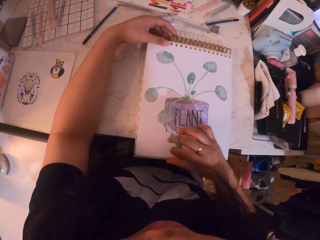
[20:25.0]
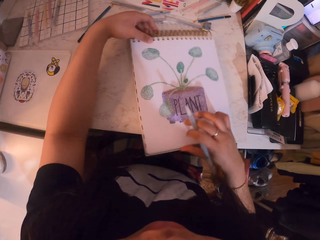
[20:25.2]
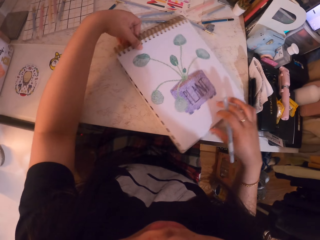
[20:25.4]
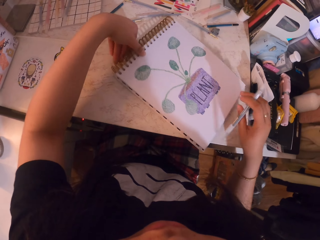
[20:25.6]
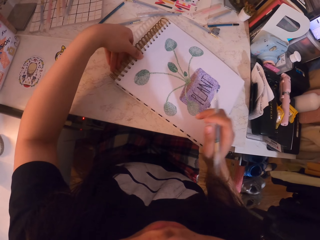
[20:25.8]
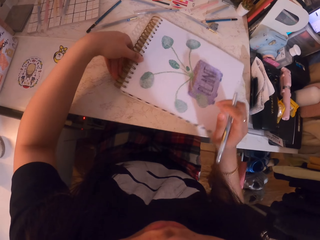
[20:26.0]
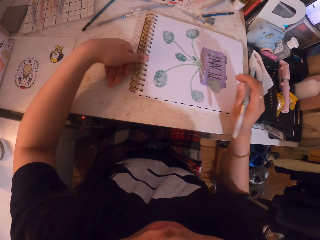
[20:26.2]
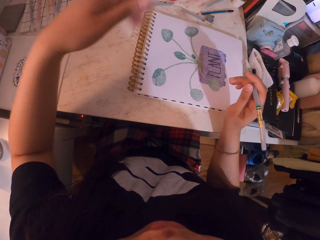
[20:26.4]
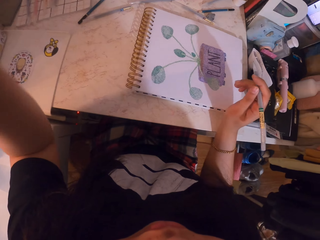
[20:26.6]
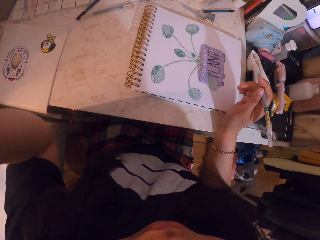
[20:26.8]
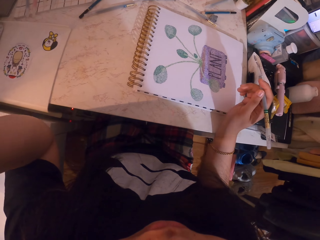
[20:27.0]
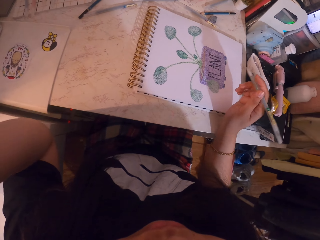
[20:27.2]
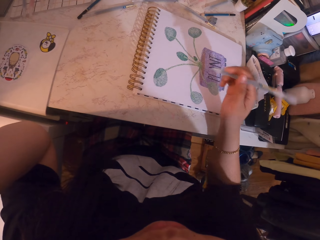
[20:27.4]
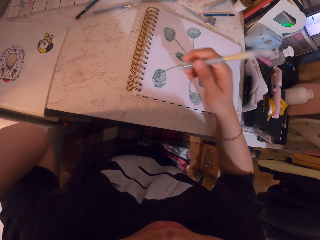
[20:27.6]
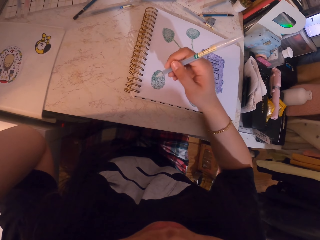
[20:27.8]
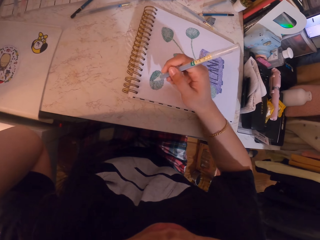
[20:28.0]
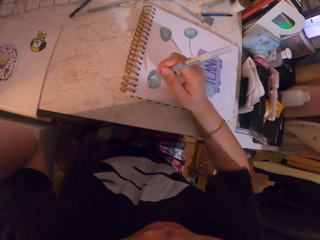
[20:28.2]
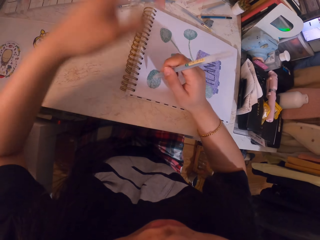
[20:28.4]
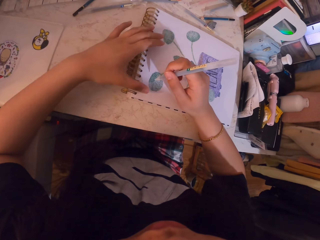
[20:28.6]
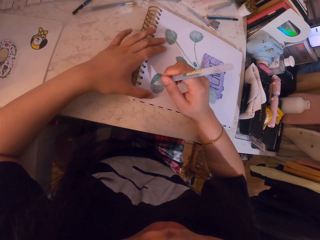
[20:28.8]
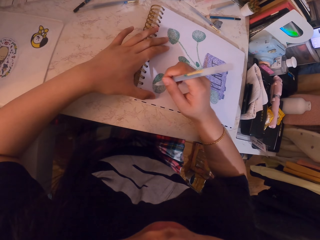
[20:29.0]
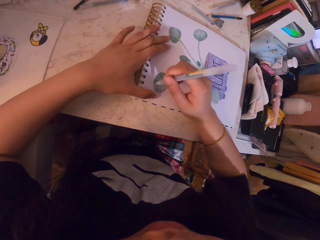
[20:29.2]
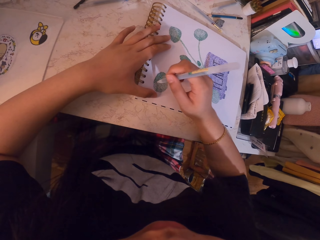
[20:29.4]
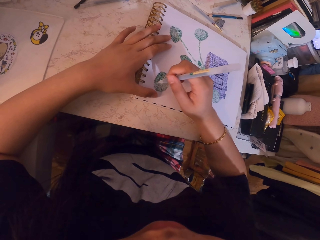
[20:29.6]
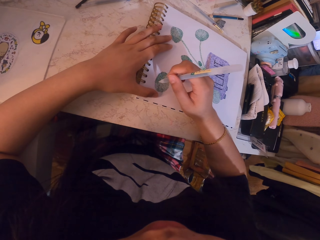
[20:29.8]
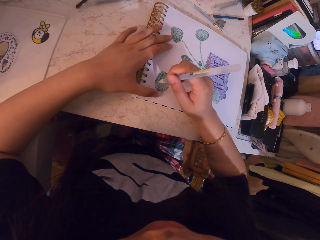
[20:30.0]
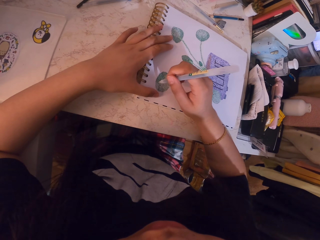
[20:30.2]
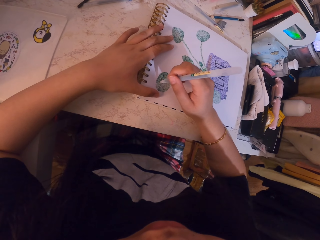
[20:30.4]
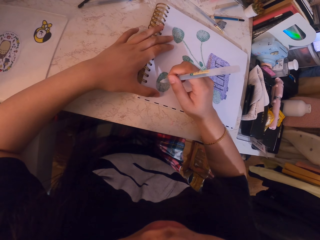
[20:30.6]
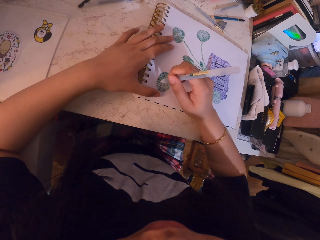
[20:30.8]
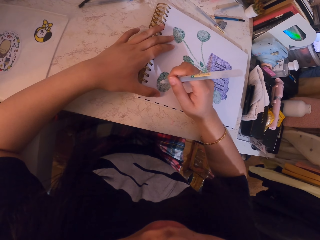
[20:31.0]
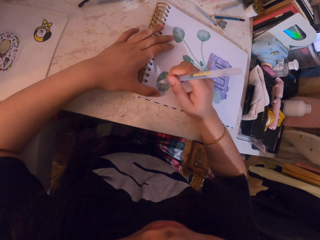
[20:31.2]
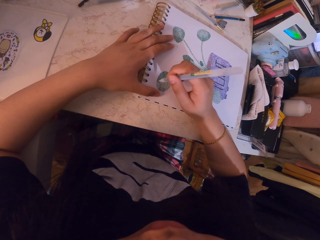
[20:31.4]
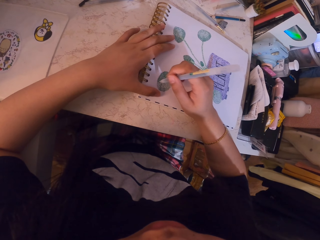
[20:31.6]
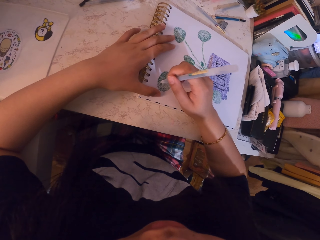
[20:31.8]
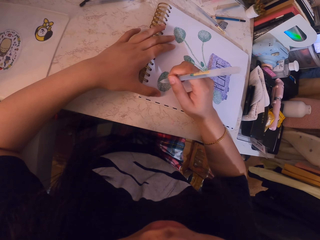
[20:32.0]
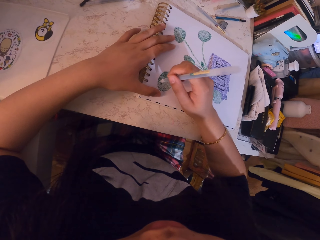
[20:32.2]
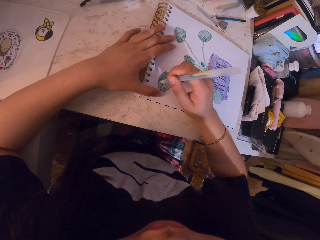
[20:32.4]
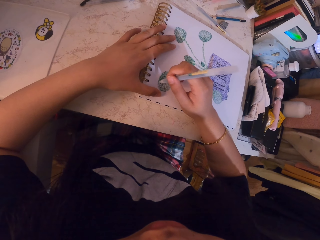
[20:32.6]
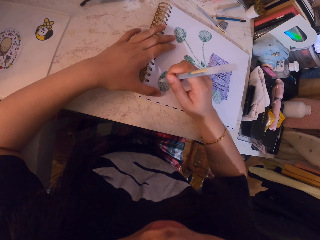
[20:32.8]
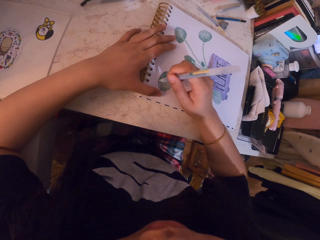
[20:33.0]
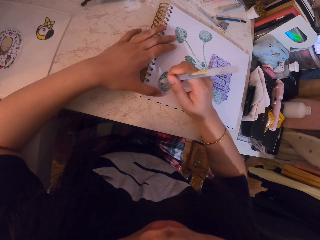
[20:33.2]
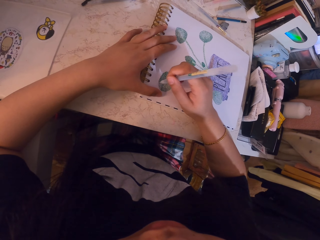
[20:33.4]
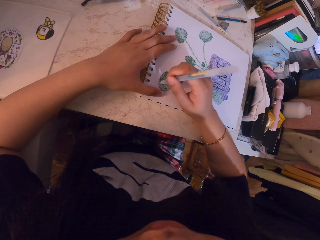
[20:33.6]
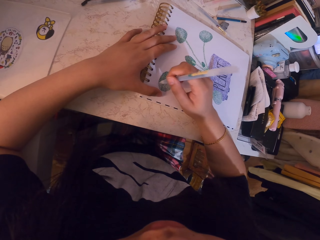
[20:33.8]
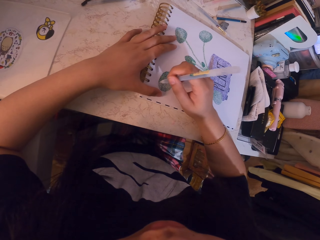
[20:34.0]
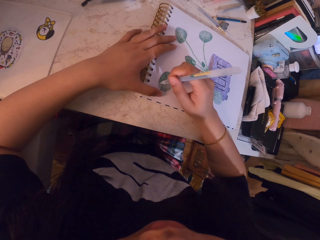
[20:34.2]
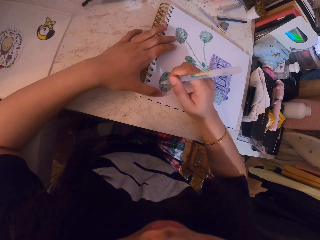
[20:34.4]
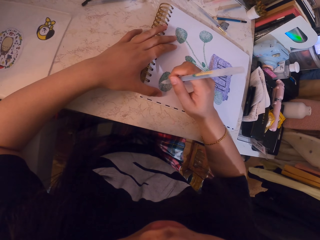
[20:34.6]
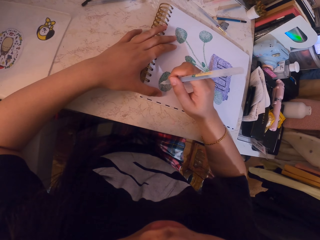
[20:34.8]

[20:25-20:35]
The camera wearer turns to the side. They hold a book. They turn the book around. They adjust the book. They hold a pen. They turn to the side. They paint the sketch with the pen.

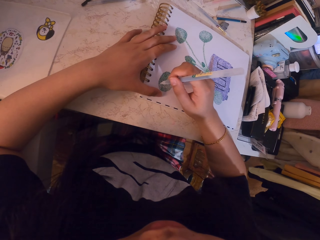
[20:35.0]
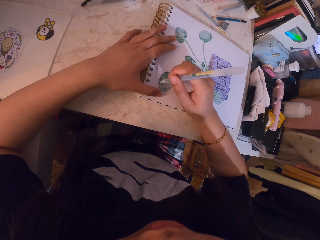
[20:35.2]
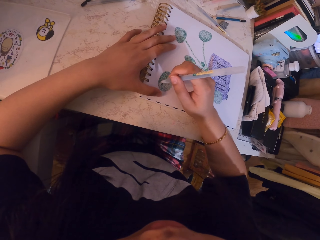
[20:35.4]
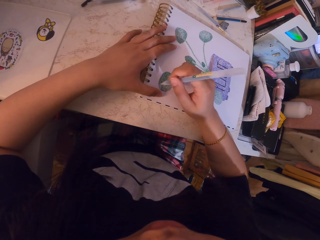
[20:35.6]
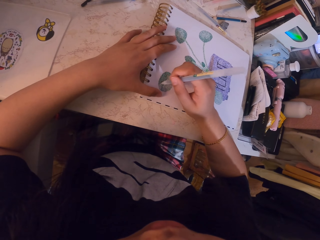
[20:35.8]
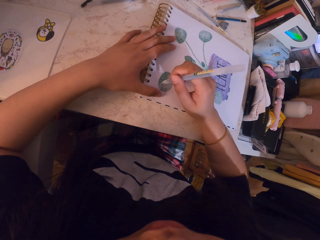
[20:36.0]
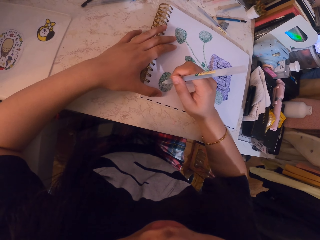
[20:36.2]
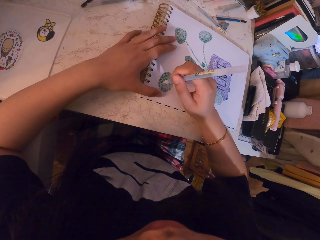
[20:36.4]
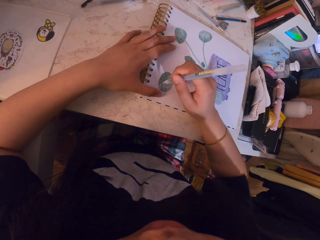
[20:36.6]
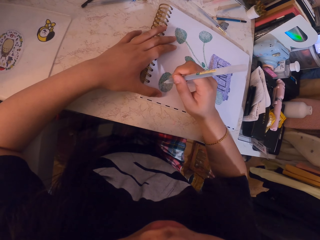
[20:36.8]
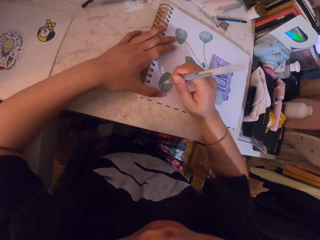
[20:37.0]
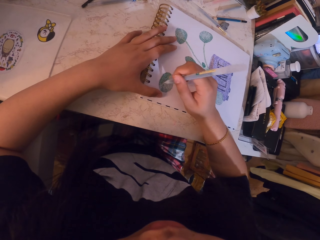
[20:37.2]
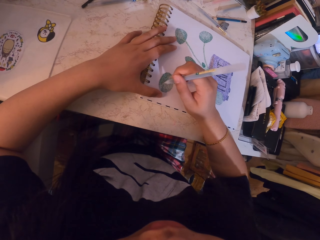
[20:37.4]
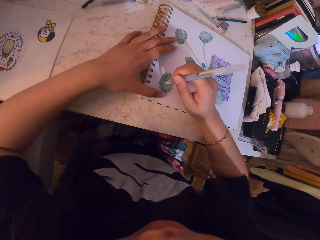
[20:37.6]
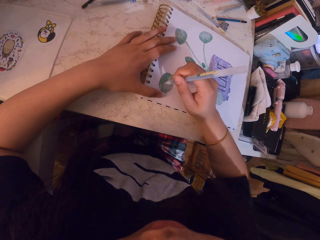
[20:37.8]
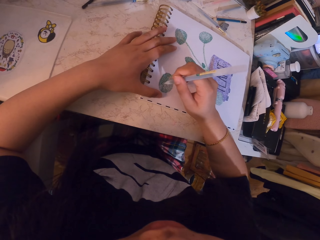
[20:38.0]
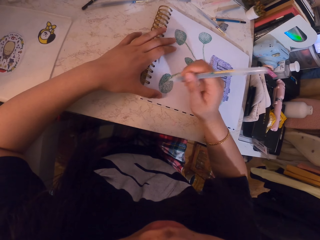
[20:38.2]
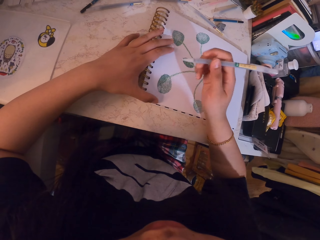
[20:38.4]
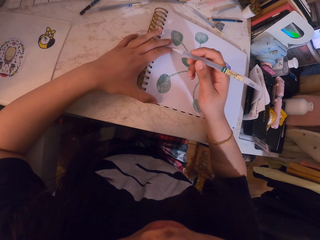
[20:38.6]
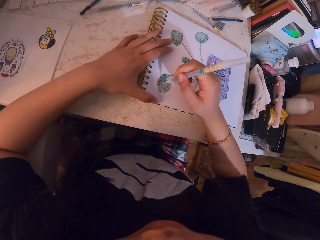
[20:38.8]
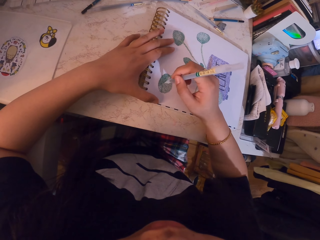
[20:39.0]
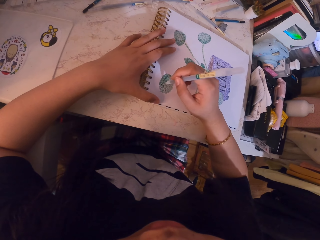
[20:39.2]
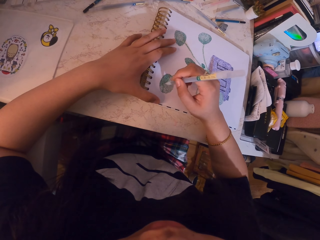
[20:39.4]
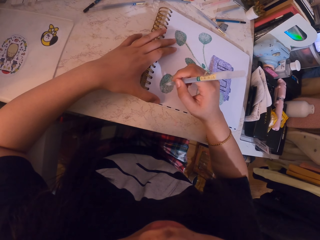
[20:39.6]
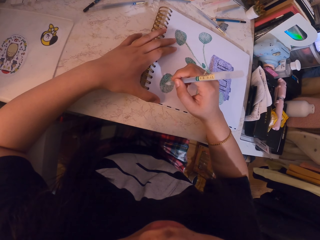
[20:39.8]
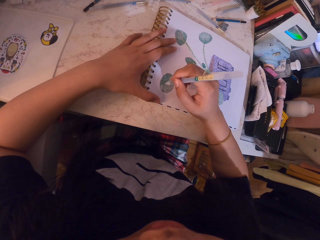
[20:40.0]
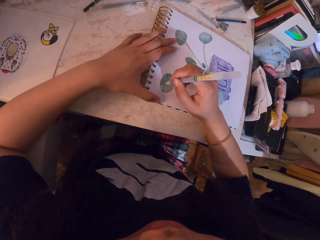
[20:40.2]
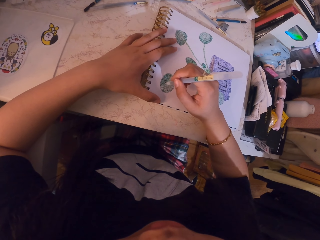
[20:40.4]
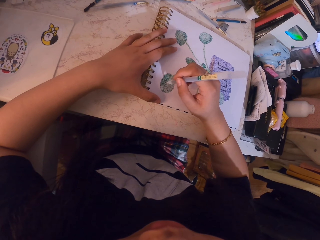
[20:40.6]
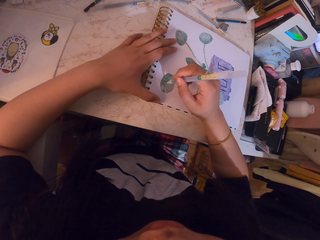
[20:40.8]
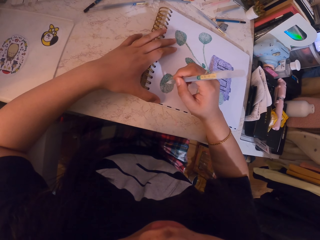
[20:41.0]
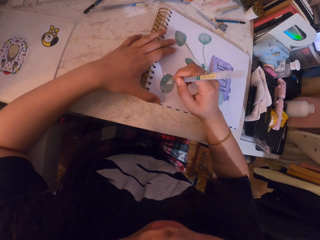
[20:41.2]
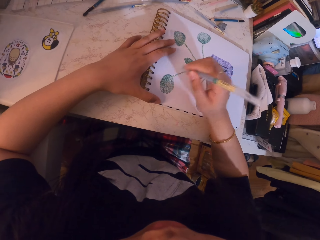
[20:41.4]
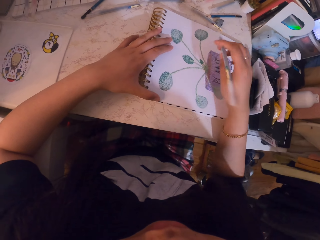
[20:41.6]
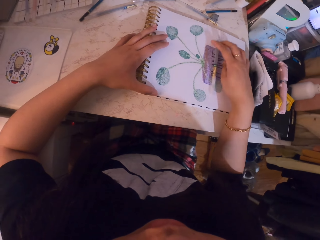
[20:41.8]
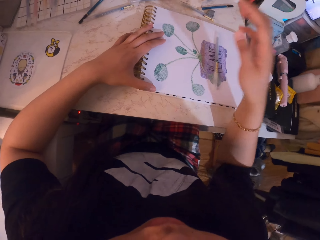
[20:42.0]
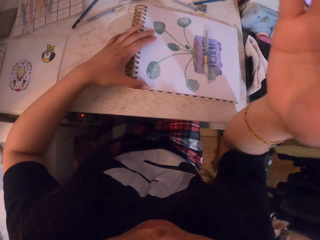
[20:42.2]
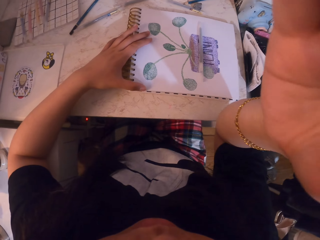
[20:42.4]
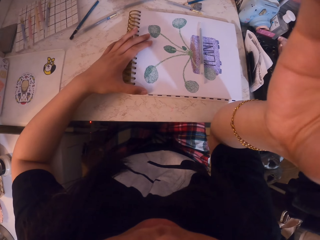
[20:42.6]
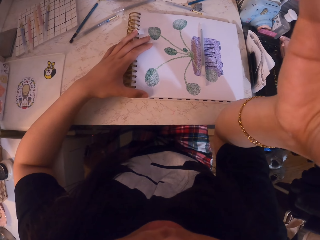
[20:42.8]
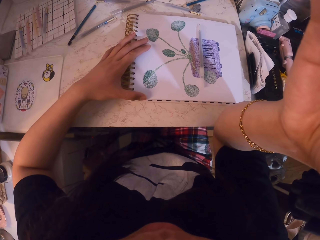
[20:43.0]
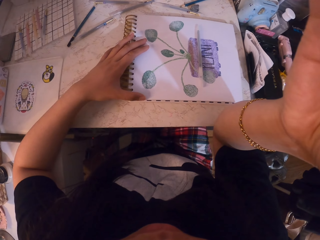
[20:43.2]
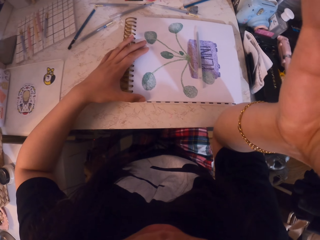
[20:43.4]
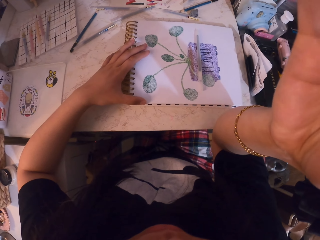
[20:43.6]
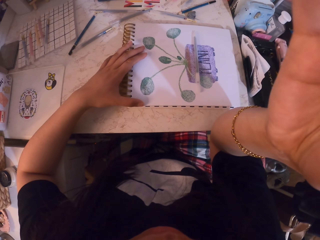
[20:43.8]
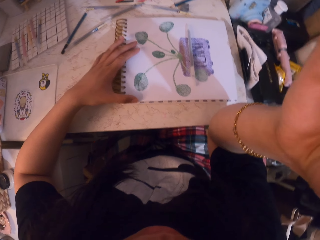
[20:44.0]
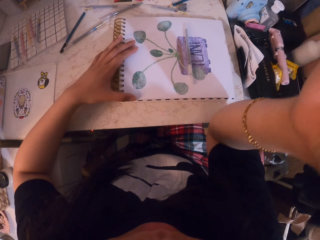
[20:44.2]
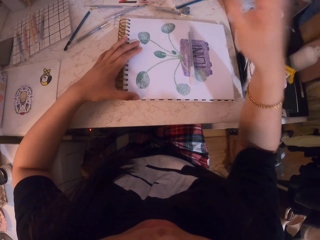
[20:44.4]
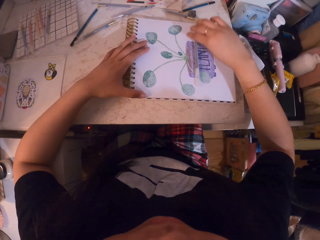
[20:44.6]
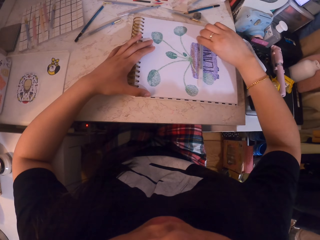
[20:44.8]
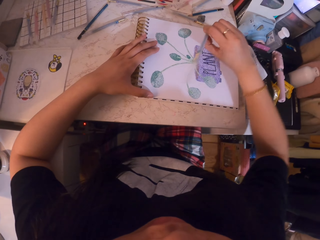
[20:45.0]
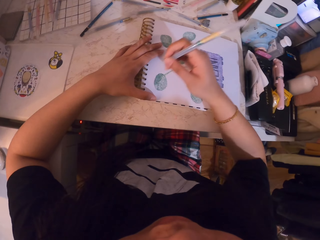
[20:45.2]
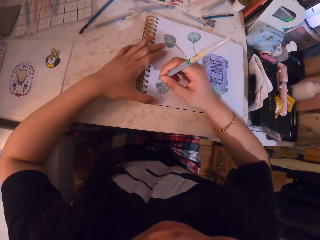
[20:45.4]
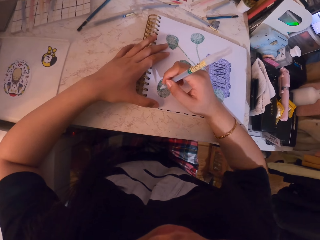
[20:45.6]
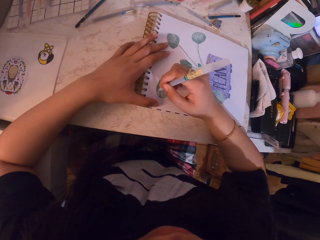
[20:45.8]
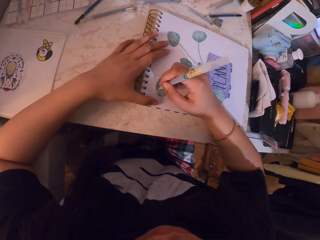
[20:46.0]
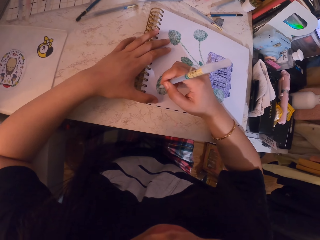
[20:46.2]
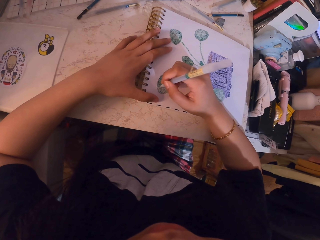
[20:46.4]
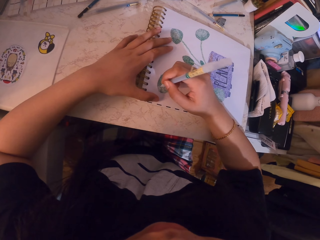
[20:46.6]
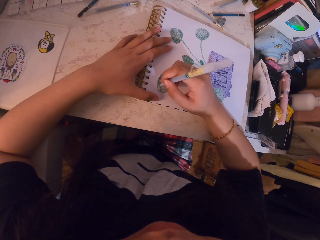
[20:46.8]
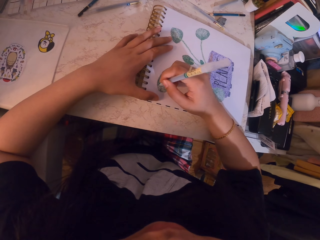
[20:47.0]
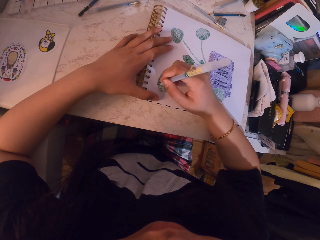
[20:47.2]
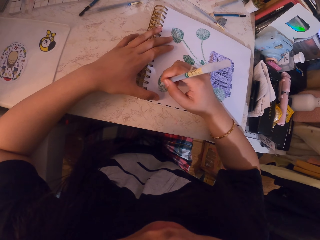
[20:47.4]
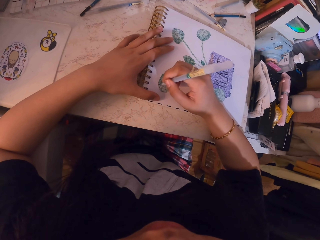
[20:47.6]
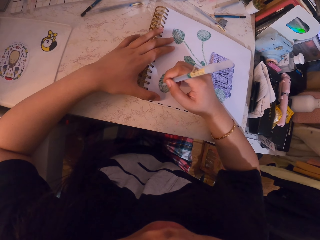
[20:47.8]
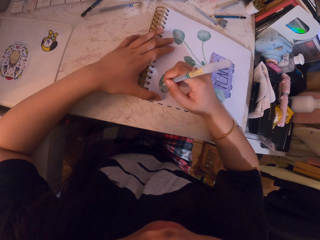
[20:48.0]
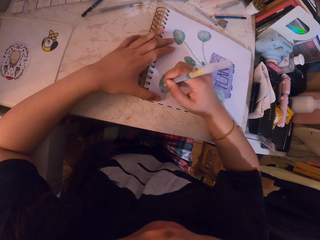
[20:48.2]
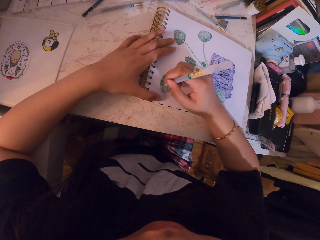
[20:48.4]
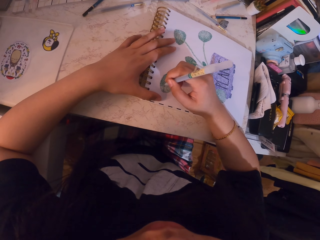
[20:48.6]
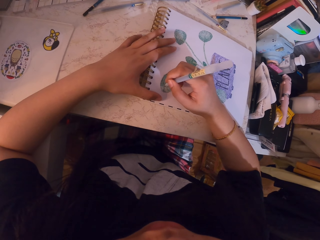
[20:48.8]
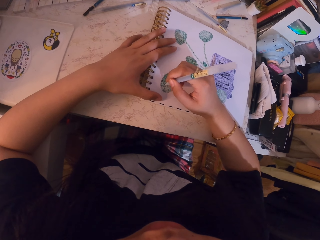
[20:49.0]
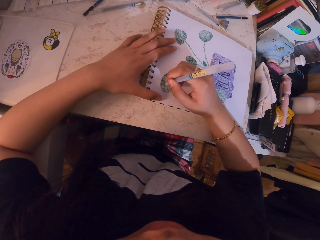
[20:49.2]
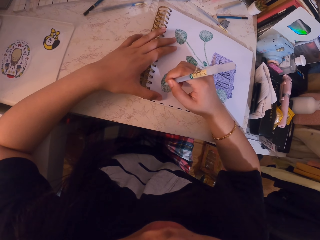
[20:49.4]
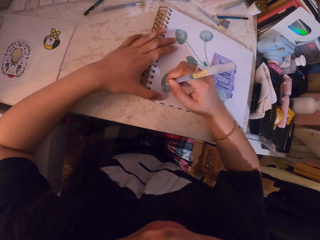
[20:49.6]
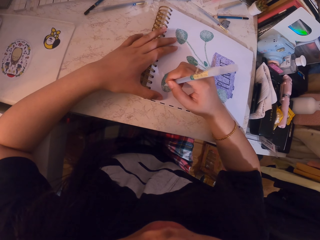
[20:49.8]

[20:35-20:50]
The camera wearer holds a book. They draw a paint with a pen. They put the pen on the book. They touch the camera. They turn to the side. They pick up the pen on the book. They paint the sketch with the pen.
